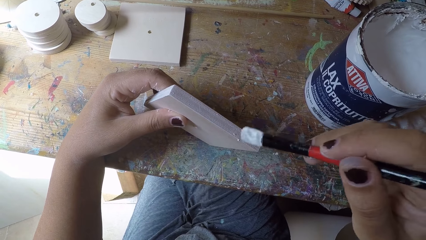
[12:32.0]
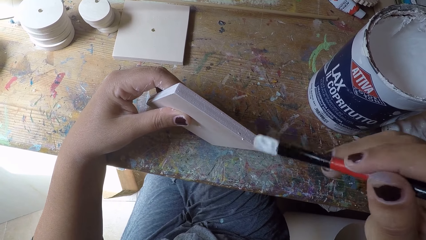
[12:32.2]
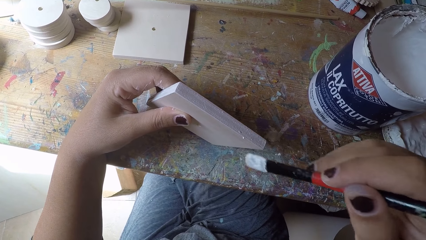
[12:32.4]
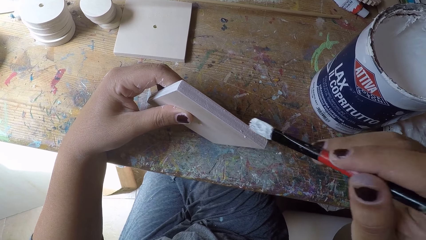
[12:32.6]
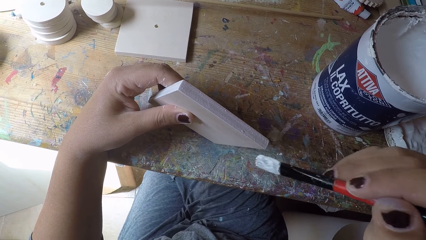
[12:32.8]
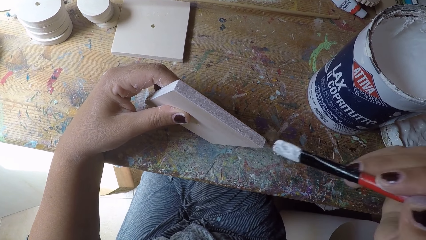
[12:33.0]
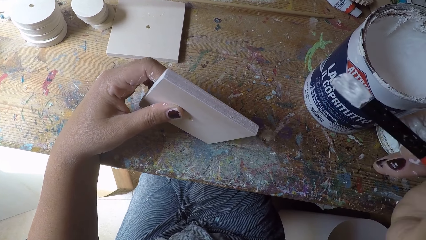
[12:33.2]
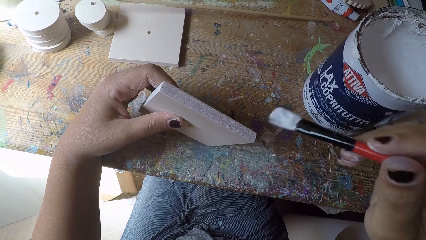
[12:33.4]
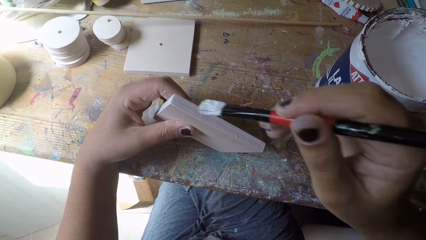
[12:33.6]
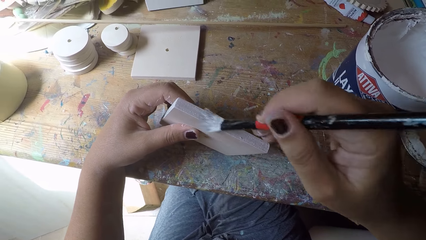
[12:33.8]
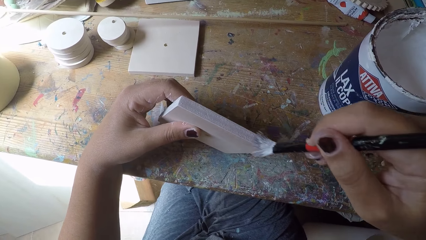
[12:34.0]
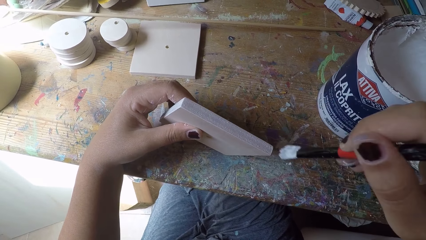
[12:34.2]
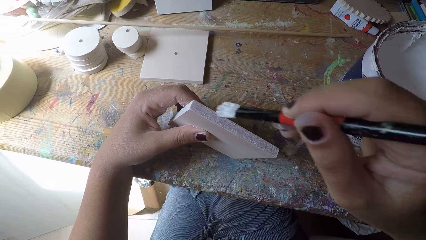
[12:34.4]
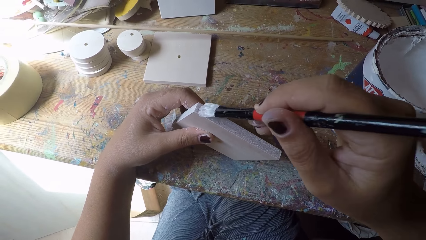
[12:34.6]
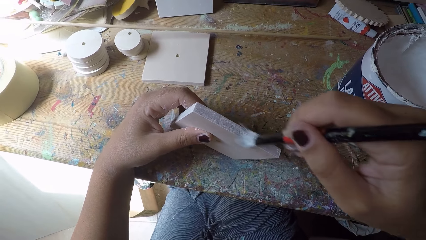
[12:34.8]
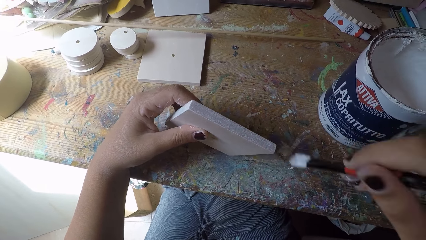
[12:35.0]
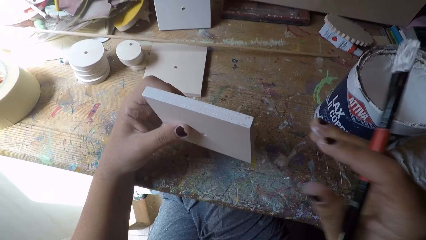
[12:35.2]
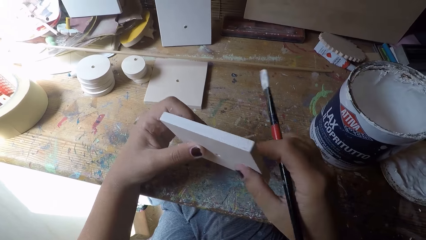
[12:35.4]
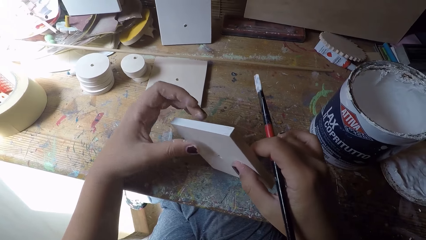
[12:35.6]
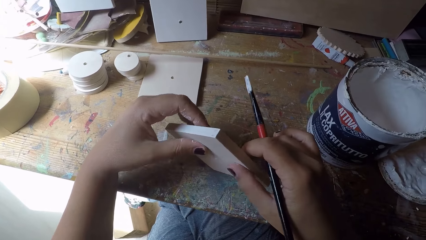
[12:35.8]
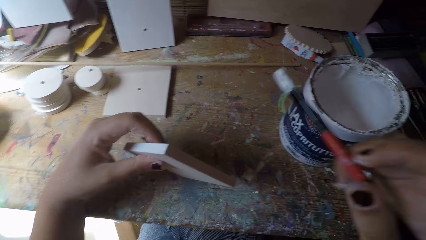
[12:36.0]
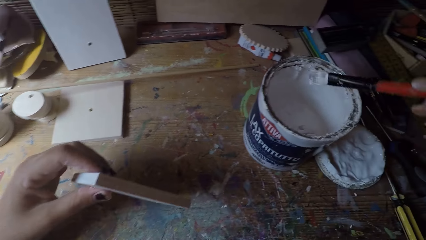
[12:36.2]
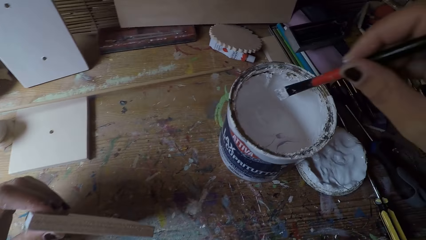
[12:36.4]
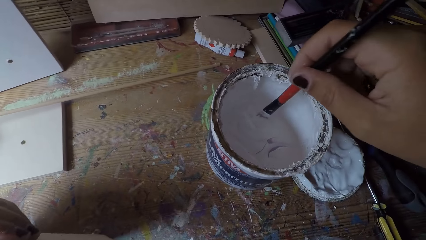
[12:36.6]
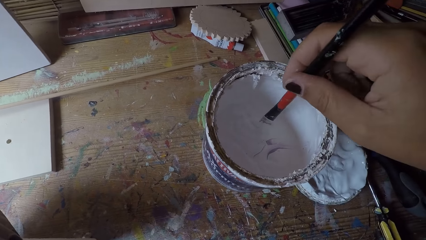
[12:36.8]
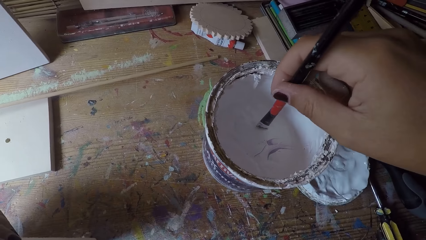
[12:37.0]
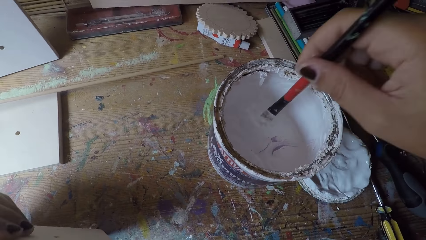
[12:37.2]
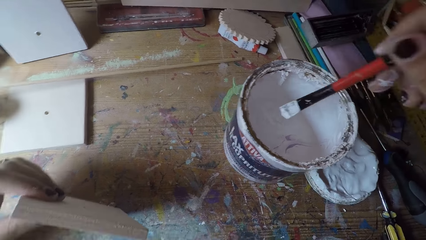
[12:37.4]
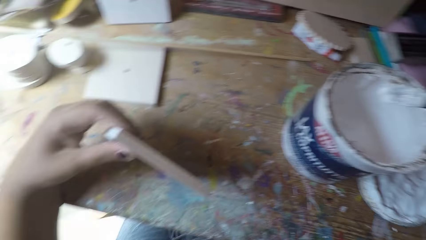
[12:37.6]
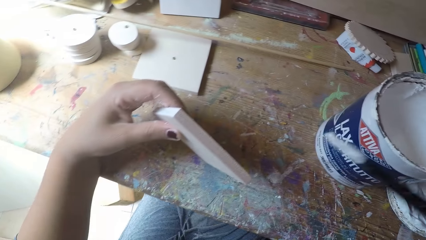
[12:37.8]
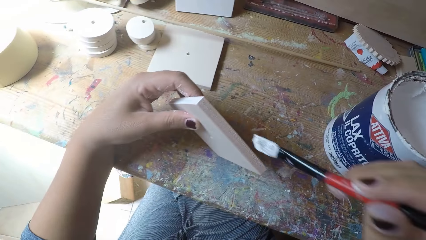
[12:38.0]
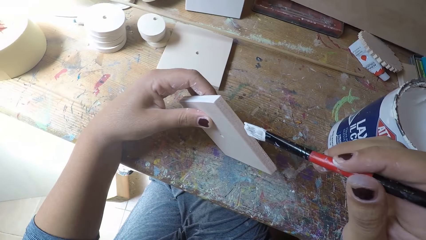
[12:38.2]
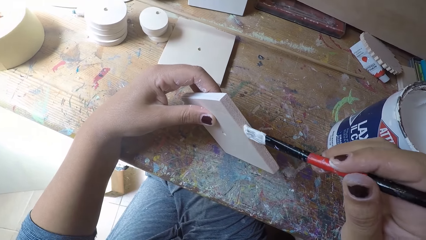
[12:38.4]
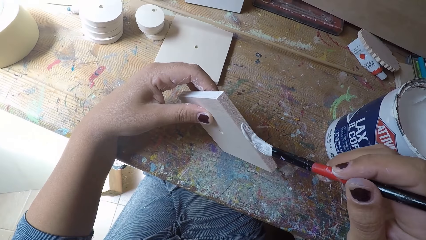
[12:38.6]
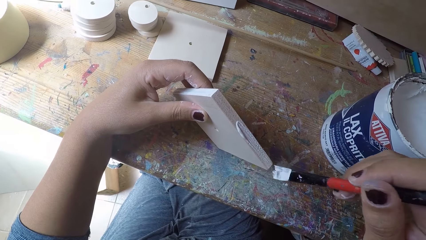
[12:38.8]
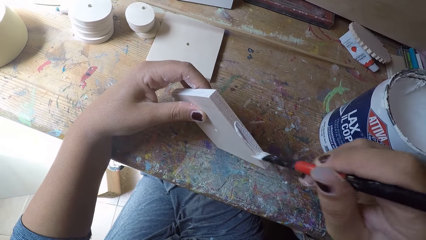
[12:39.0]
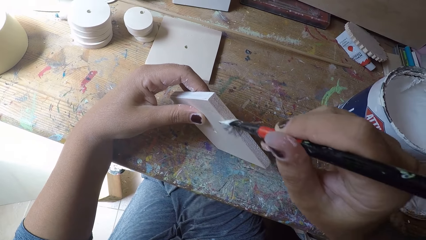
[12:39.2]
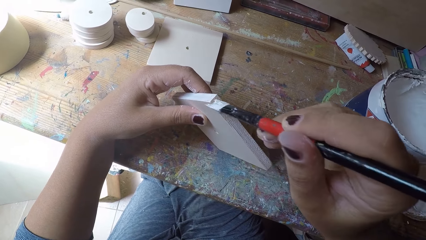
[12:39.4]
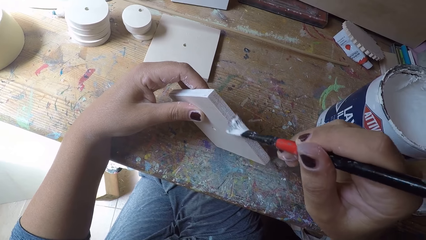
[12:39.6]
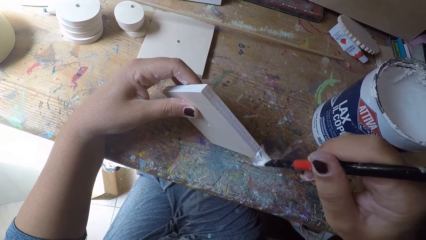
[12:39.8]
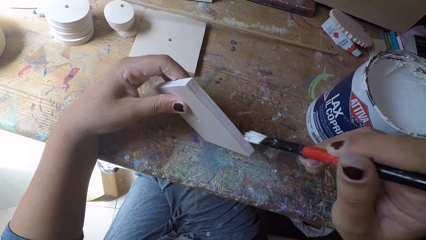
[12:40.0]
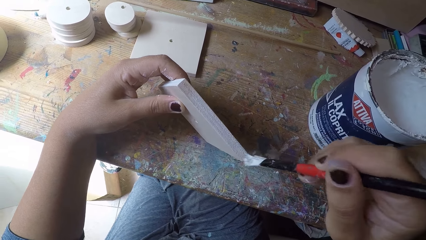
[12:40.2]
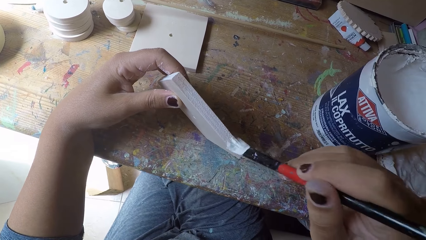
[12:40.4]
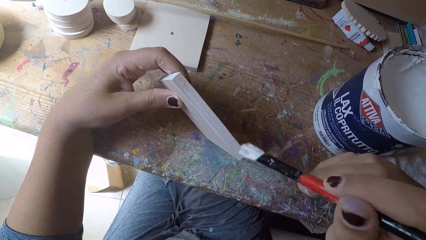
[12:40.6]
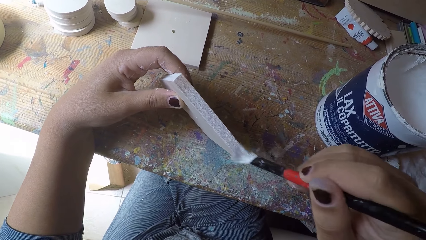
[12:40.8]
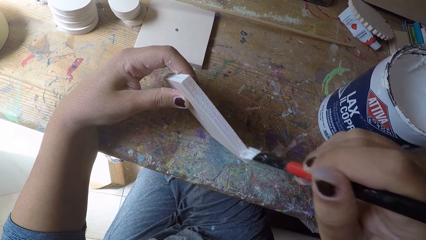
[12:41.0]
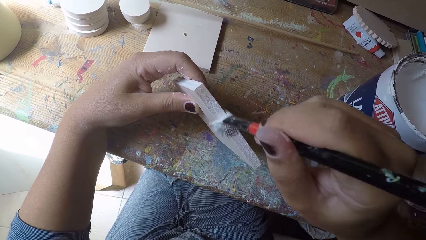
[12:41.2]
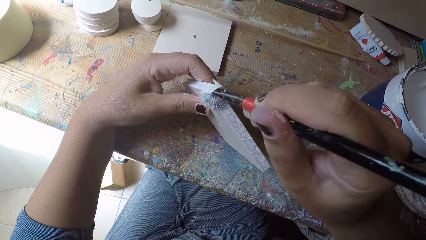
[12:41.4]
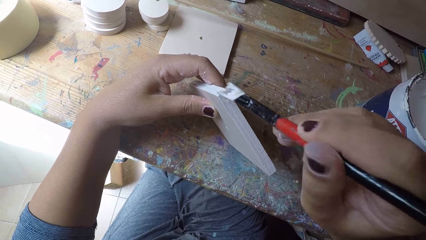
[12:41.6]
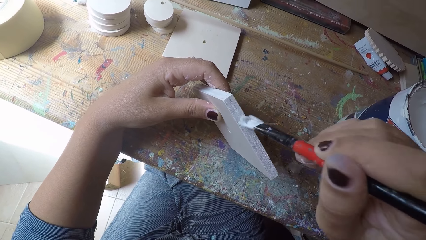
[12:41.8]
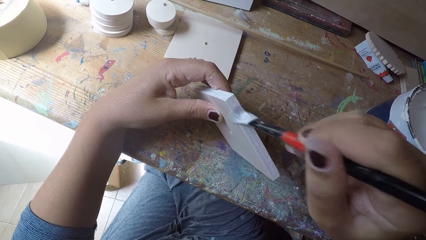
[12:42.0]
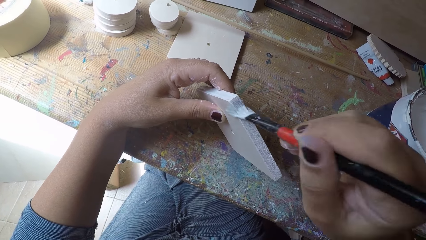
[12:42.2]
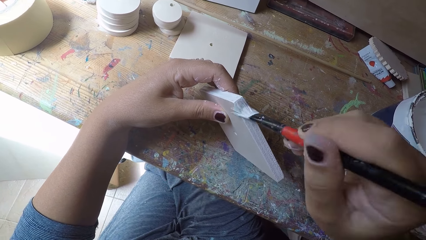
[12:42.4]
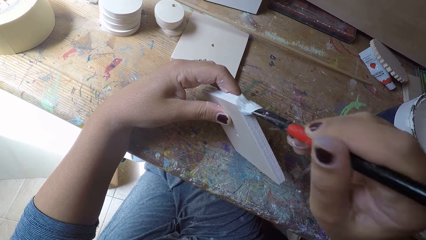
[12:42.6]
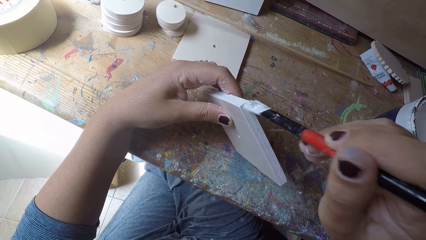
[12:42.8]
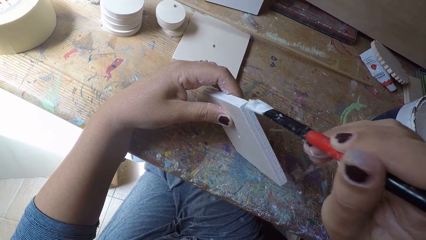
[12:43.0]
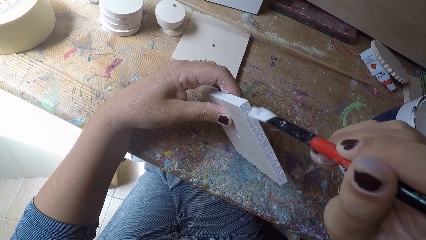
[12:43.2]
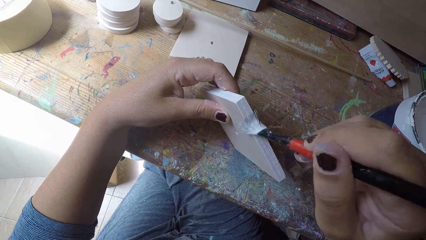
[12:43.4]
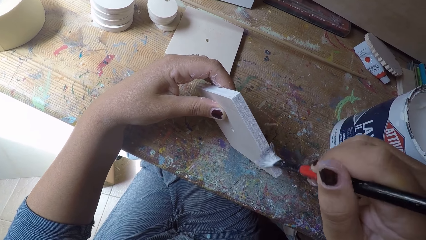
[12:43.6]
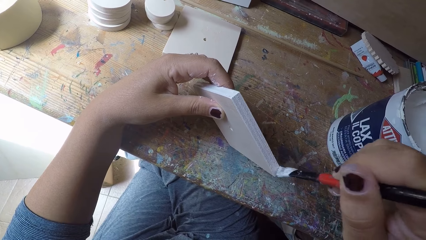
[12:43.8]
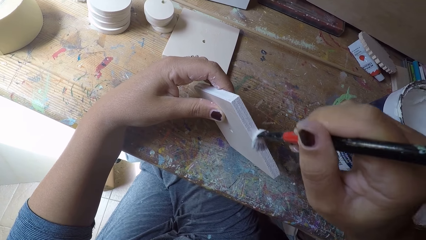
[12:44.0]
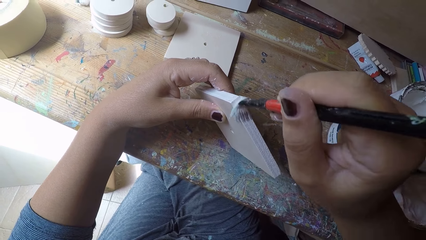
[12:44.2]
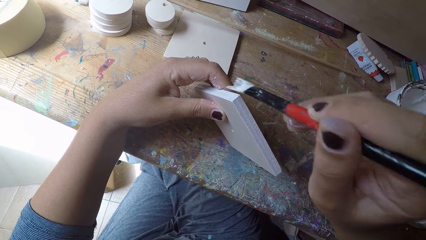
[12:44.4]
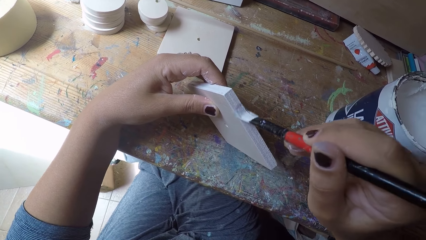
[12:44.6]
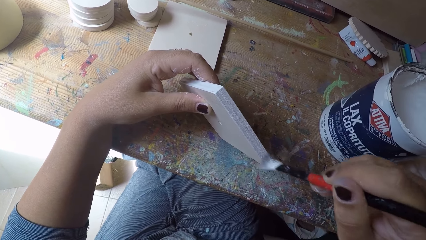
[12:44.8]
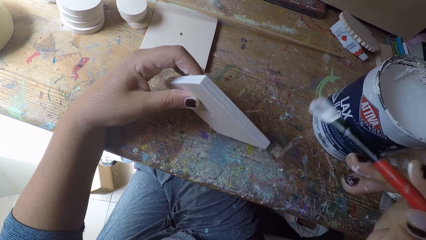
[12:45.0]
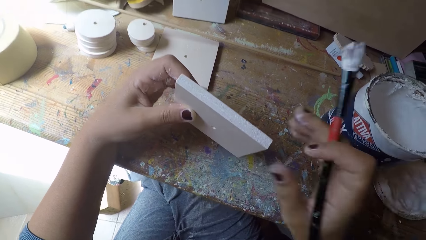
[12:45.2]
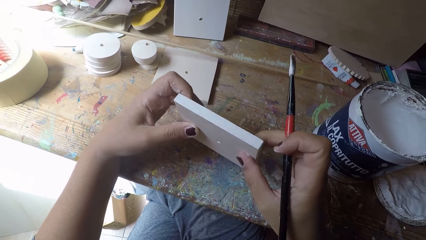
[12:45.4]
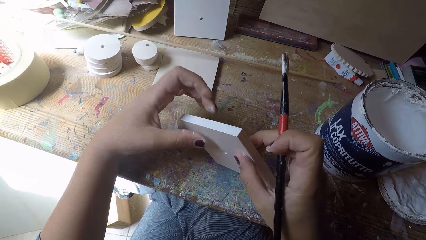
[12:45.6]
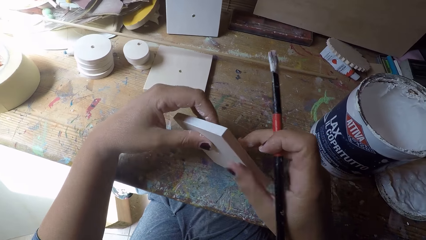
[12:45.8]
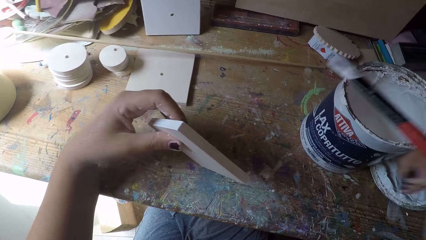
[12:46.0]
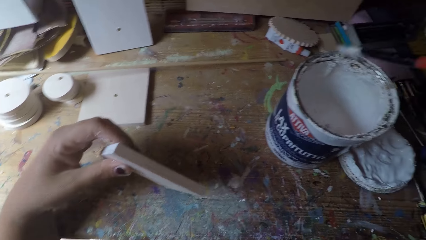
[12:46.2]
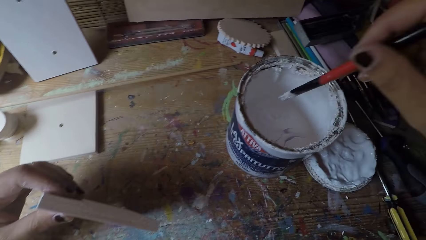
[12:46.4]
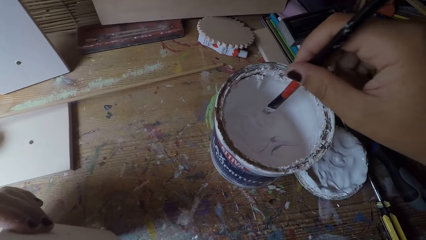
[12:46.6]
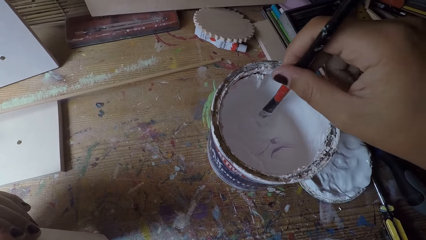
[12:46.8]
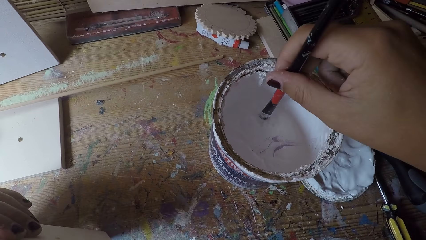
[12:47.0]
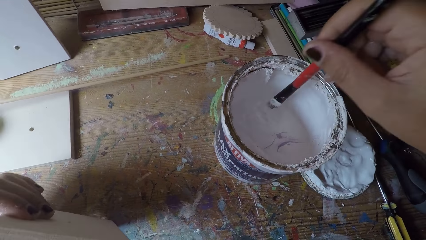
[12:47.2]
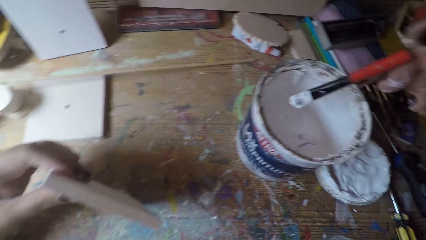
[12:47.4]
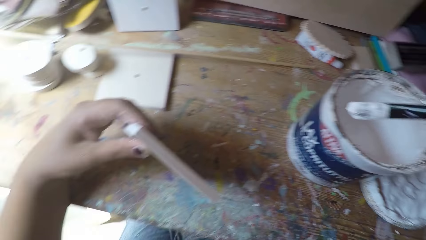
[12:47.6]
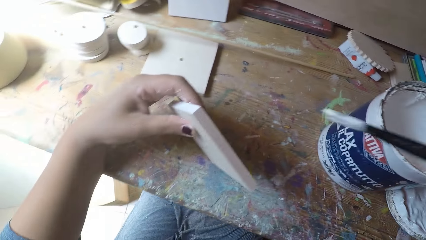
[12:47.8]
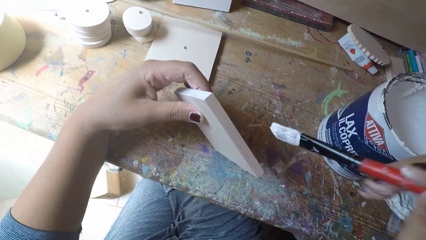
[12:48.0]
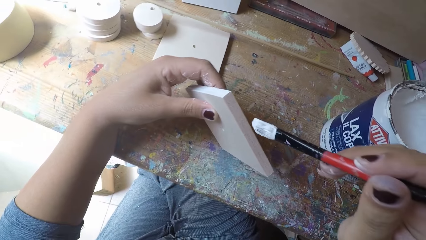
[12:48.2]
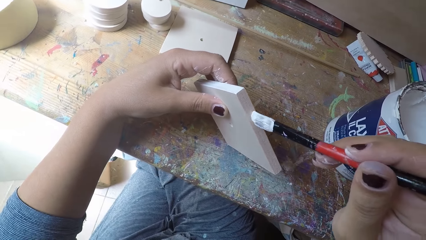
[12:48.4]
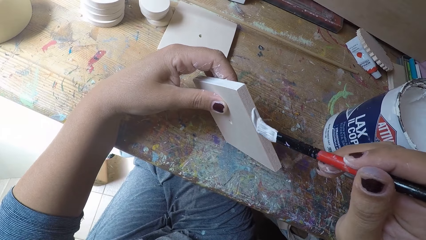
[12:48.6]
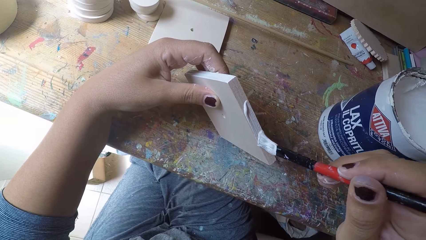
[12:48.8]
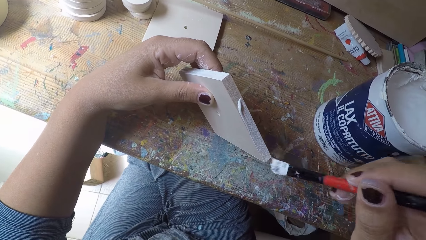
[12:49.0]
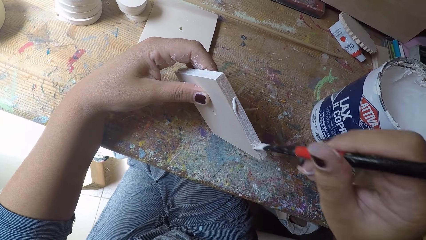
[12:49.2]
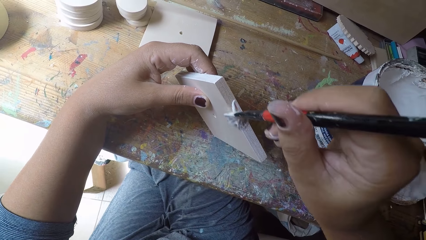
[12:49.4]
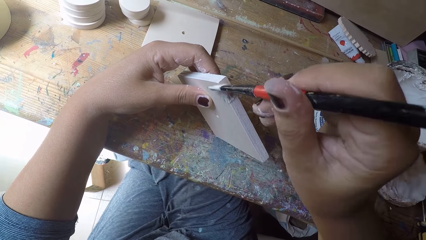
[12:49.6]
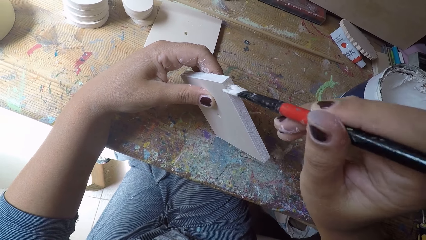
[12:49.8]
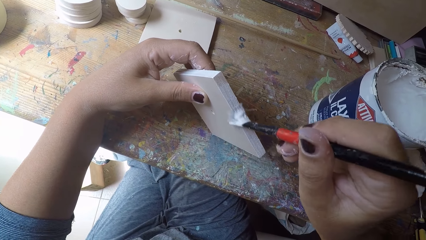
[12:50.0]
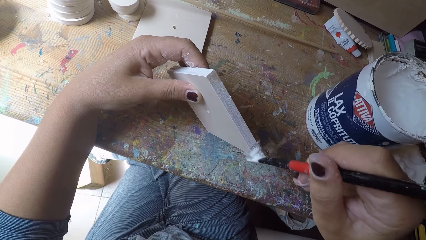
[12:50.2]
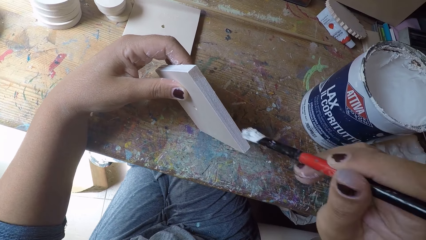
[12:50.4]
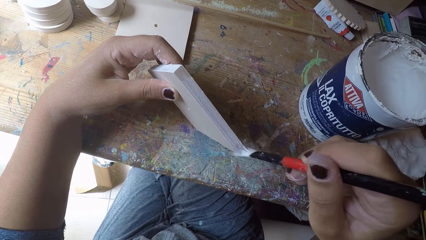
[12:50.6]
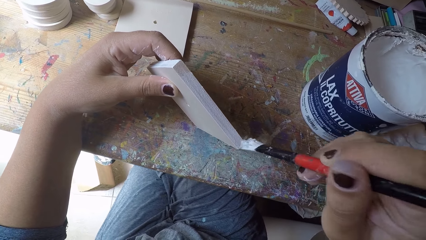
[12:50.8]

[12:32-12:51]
The camera wearer holds the wooden plank or fiberboard with both hands. He adjusts the wooden plank. He passes the wooden plank from his right hand to his left hand. He dips the paintbrush in his right hand into the paint can. He paints the wooden plank with the paintbrush in his right hand. He adjusts the wooden plank. He holds the wooden plank with both hands. He passes the wooden plank from his right hand to his left hand. He dips the paintbrush in his right hand into the paint can. He paints the wooden plank with the paintbrush in his right hand.
